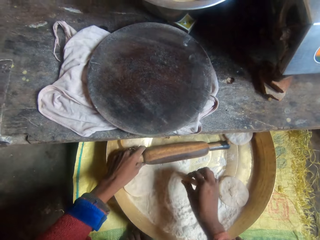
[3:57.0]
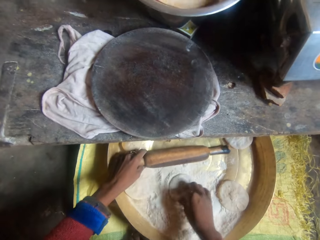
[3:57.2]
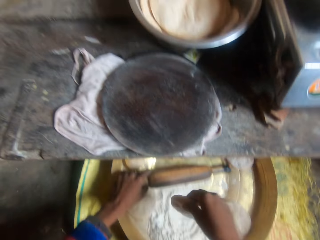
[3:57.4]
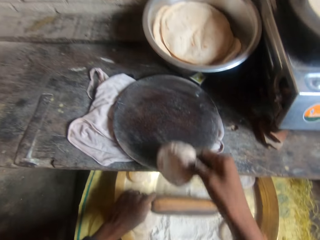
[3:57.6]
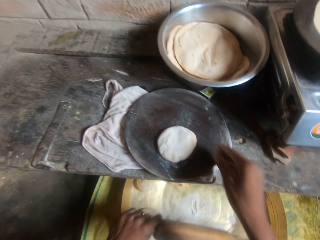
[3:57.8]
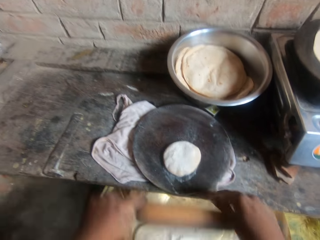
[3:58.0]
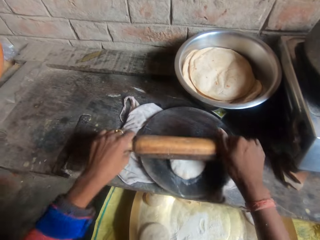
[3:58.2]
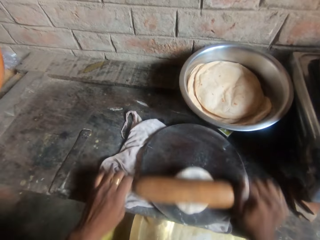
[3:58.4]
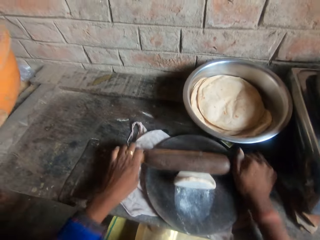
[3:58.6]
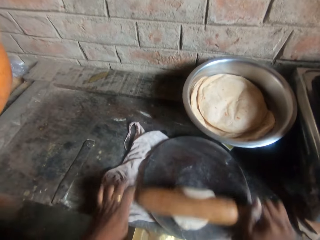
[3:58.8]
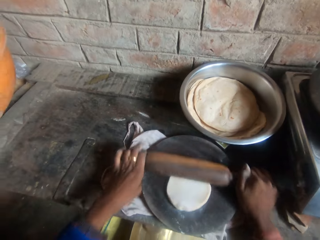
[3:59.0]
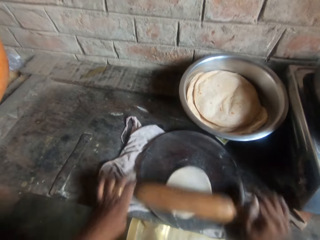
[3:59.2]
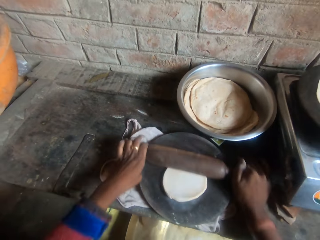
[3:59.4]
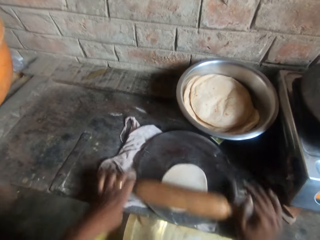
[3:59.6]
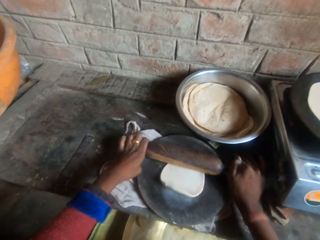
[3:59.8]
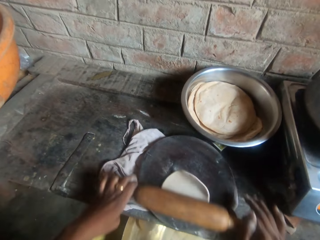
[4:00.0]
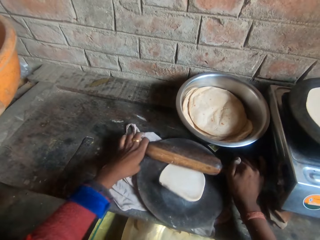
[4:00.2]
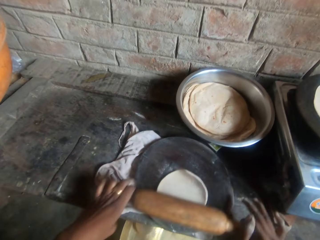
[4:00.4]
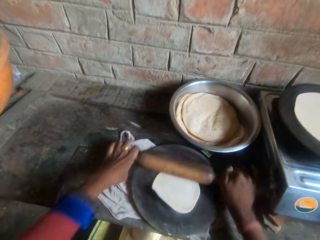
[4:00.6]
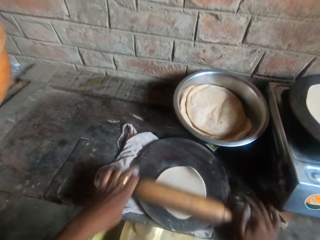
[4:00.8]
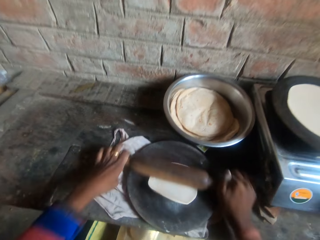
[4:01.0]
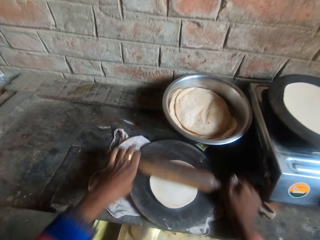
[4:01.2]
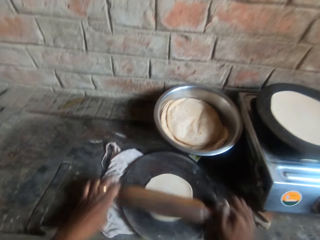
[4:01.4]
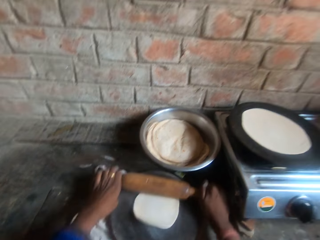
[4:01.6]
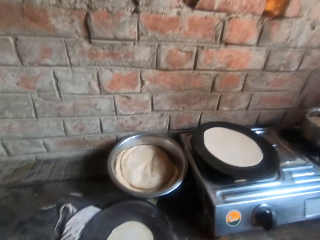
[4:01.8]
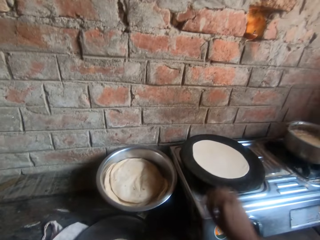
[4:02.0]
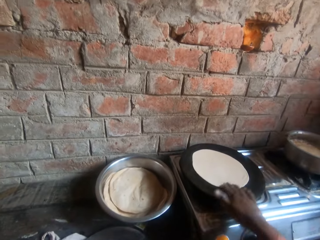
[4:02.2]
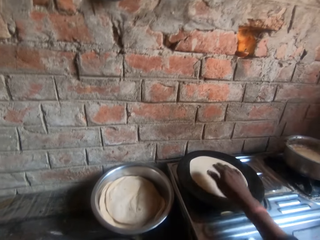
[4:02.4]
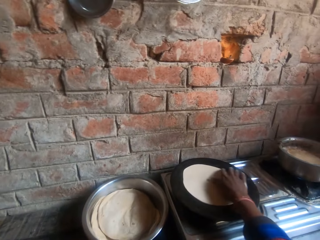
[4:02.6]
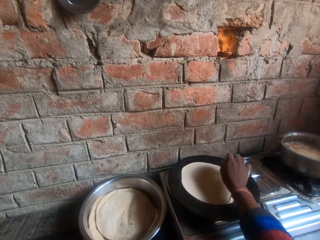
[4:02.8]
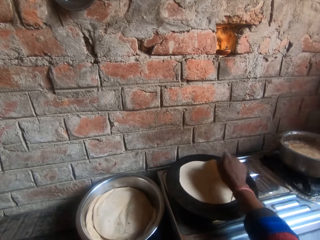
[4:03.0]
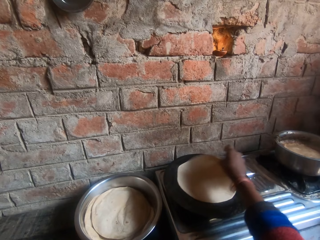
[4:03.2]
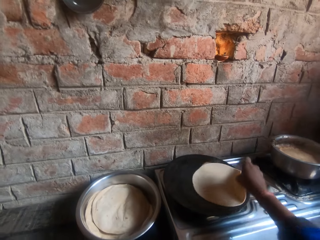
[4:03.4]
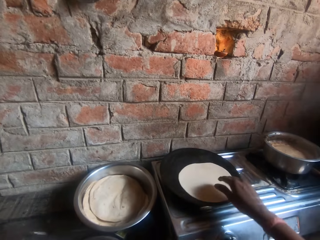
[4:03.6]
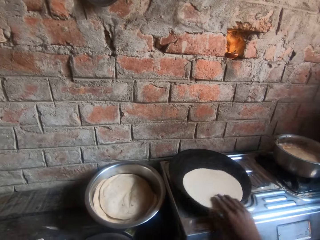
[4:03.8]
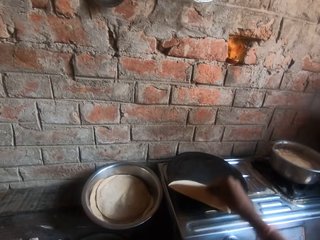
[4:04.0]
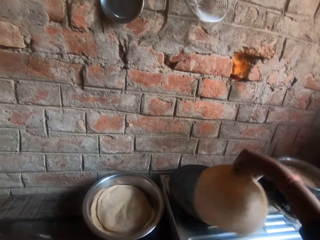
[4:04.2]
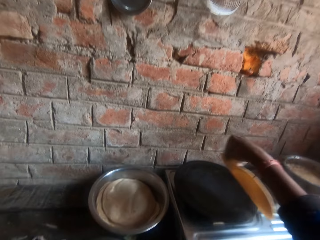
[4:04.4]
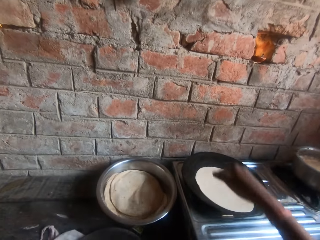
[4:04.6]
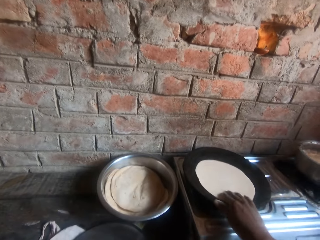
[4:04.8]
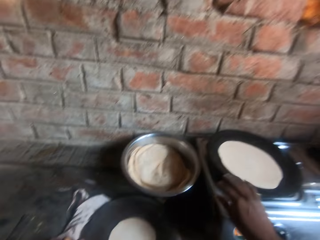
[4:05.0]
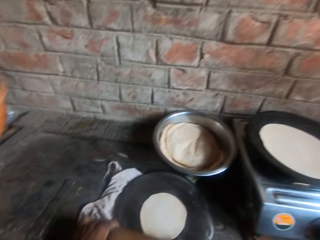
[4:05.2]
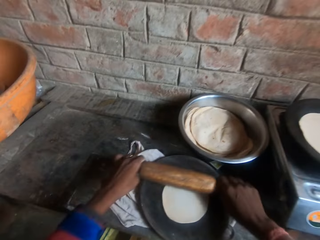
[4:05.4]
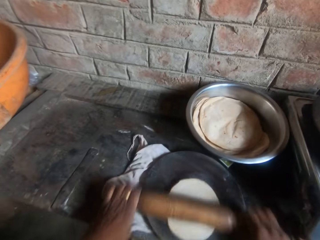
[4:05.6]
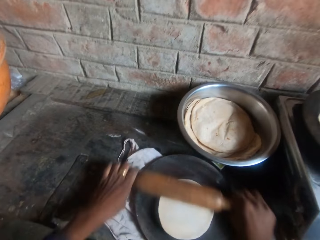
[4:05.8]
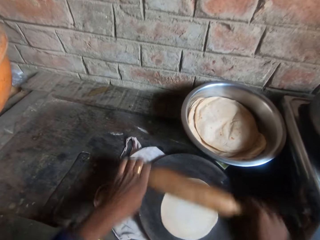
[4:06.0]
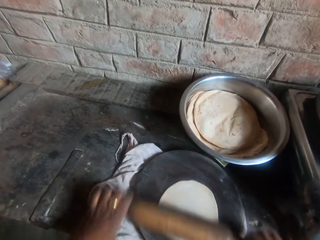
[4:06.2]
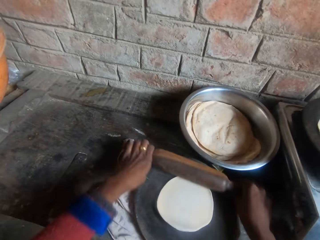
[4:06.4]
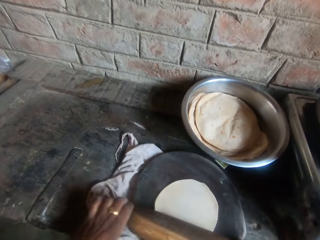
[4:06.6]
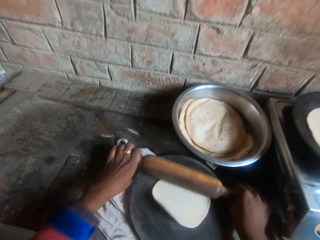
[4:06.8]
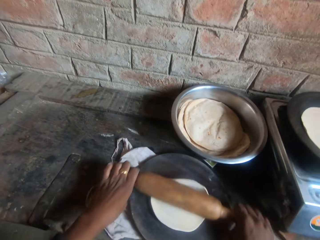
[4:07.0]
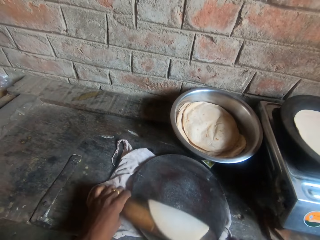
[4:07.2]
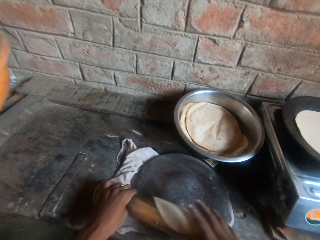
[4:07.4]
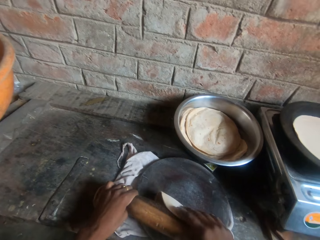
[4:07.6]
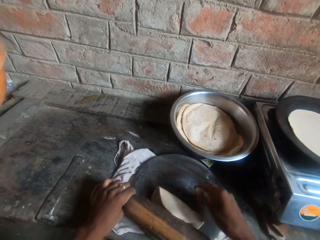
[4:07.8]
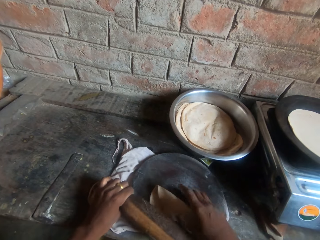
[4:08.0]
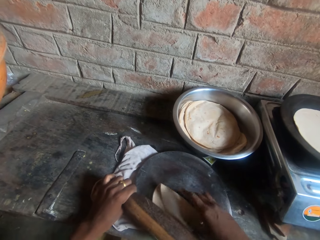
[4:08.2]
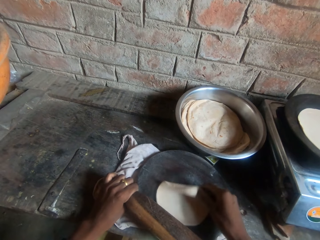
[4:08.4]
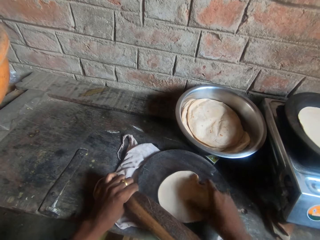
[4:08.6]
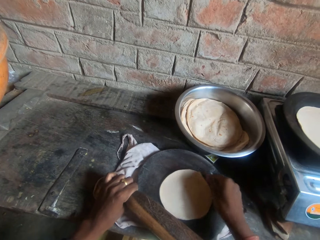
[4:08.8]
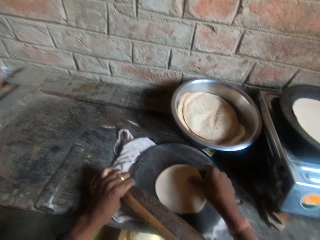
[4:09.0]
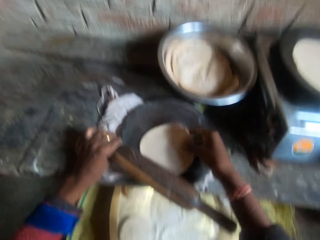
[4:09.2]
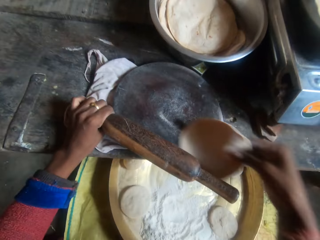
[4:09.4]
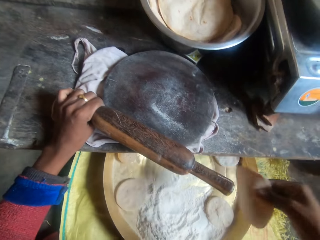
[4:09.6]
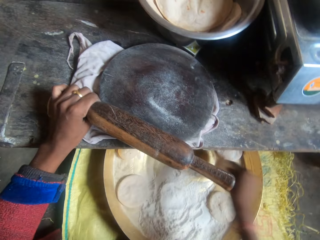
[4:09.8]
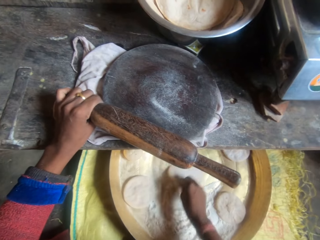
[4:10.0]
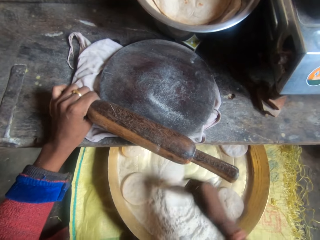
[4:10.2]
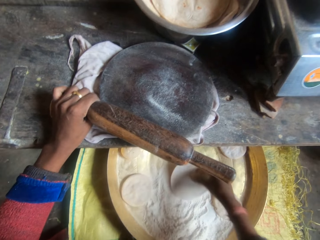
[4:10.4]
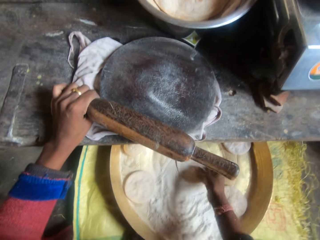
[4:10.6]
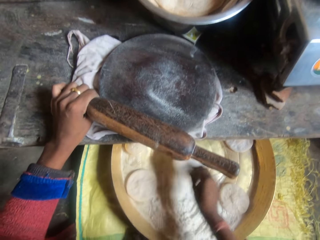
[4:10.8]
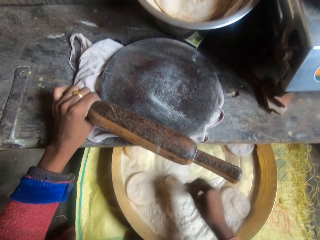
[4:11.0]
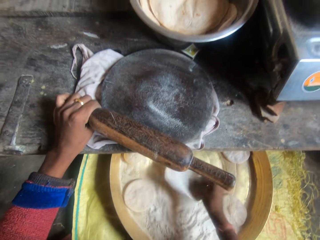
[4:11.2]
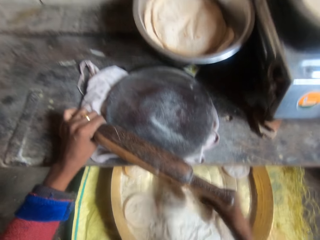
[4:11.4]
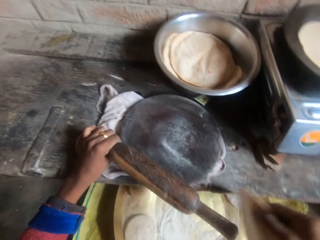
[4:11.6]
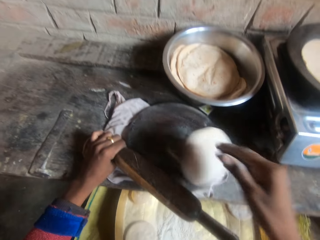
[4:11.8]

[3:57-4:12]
The camera wearer rolls a dough in flour inside the bucket. They move her hand forward, throw the dough on the rolling board, and lift up the rolling pin. They hold the rolling pin with both her hands, move her hands forward, and flatten the dough with the rolling pin. They knead the flour on the board with the rolling pin. They move her hand forward, pull the flatbread towards her, and move her hand forward. They flip the dough on the girdle with his hand. They place her hand on the flatbread and pick up the flatbread. They talk to a woman. They drop the flatbread on the pan and move her hand towards her. They flatten the dough with the rolling pin. They knead the flour on the board with the rolling pin. They talk to the woman. They move her hand forward and hold the dough with her hand. They talk to the woman. They push the dough backwards, lower the dough towards the tray, and roll the dough in flour inside the bucket.

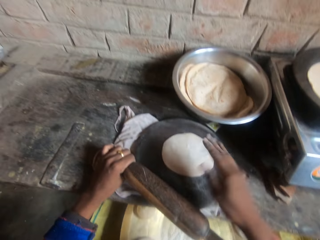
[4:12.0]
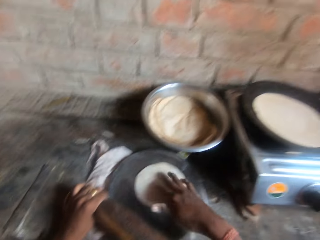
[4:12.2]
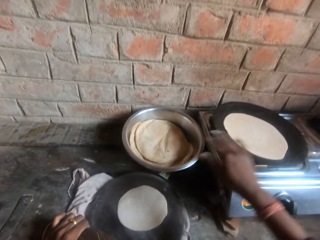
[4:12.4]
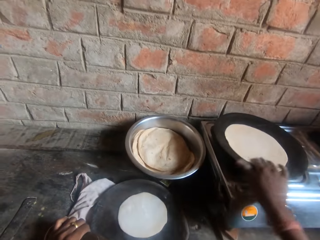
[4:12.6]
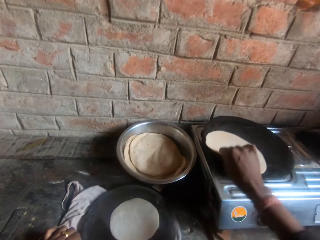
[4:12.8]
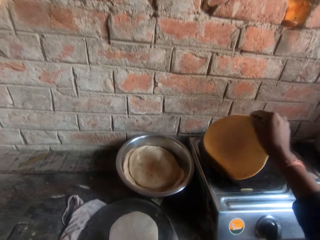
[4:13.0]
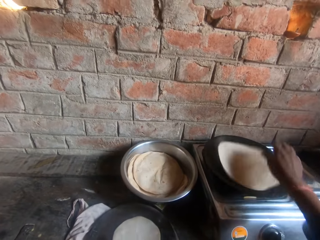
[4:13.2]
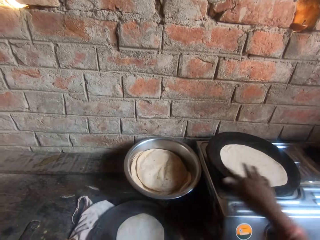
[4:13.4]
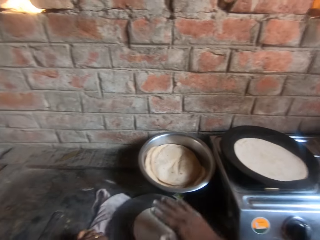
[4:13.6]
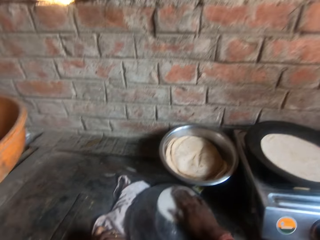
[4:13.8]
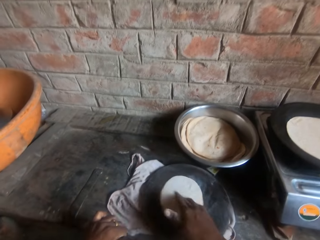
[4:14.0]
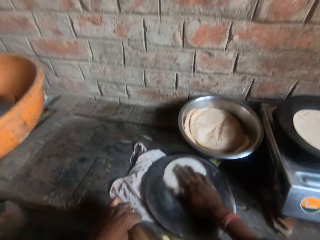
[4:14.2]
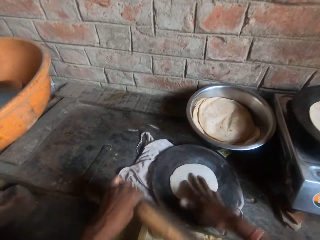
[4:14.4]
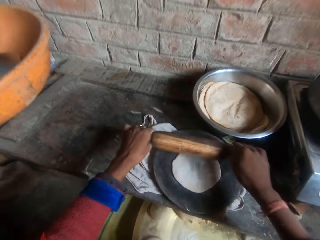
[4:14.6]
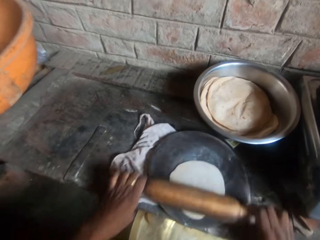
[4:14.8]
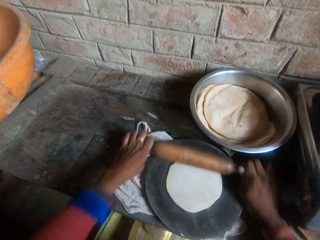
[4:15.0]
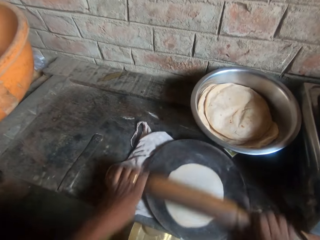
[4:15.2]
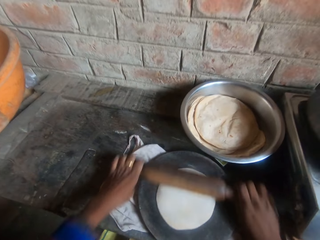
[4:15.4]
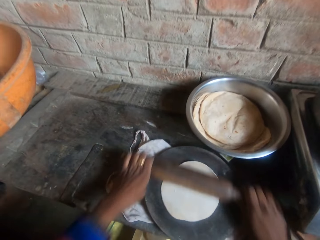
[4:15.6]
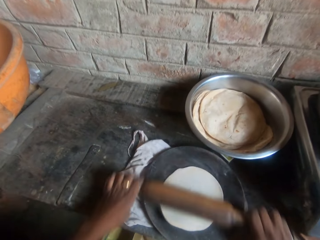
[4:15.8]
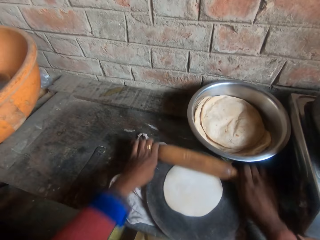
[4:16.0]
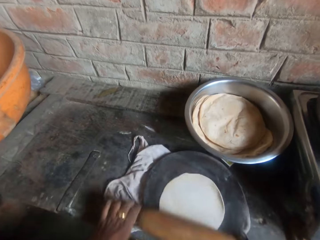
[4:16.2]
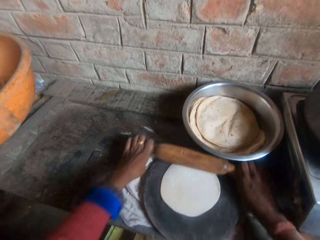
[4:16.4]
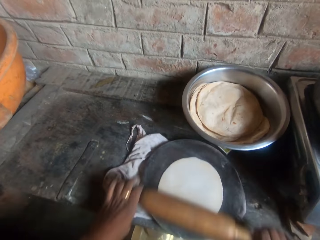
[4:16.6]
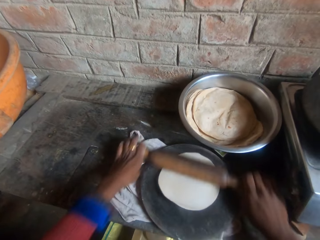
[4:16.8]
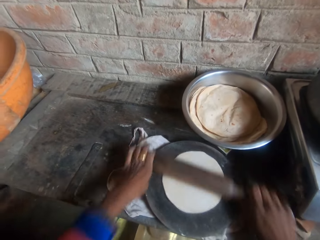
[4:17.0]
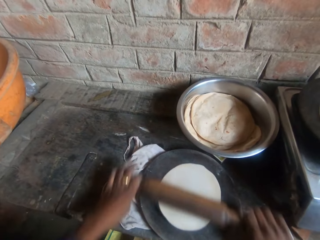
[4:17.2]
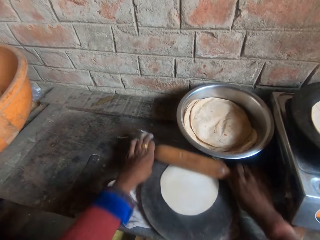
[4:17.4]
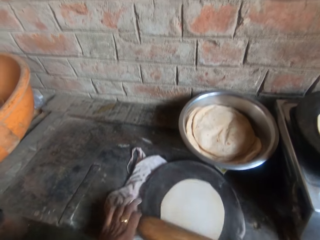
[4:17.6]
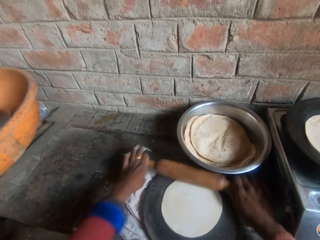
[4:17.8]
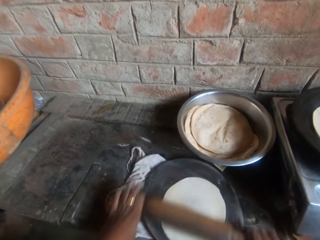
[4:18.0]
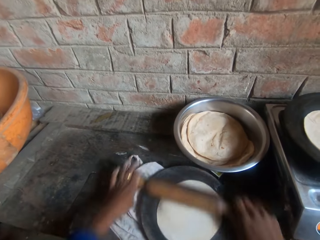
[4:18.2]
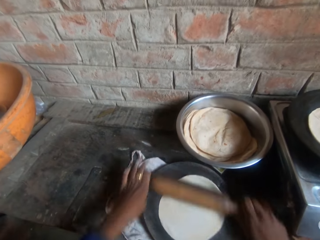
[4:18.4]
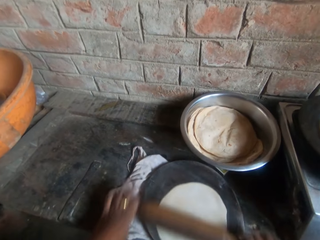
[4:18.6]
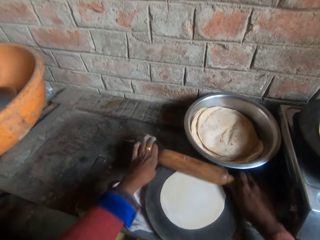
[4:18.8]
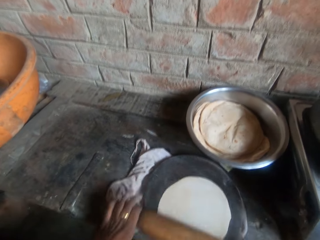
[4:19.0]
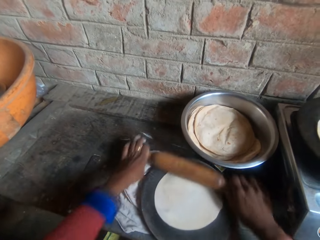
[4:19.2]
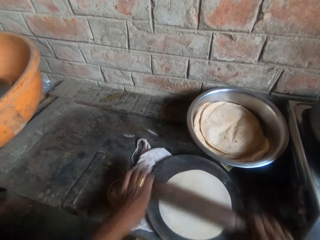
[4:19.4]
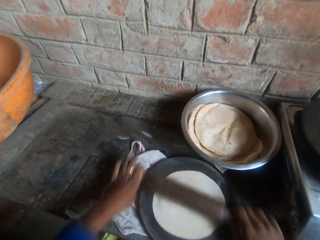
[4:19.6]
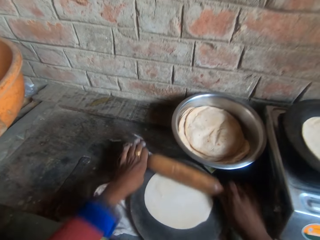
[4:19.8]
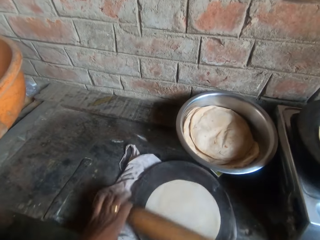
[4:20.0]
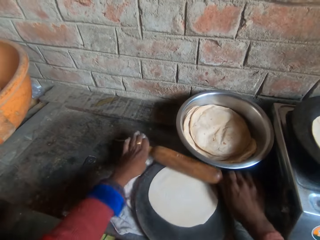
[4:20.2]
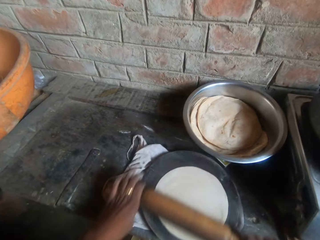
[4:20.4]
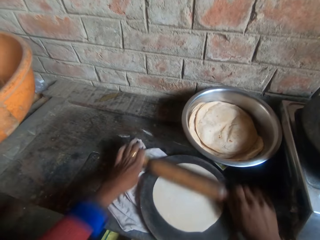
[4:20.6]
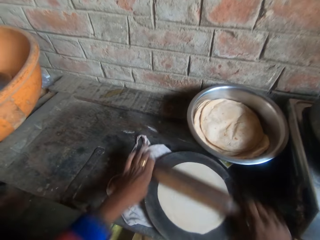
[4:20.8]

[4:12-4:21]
The camera wearer moves her hand forward and throws the dough on the rolling board. They move her hand forward, move the flatbread towards her, and lift up the flatbread. They flip the dough on the girdle with his hand. They drop the flatbread on the pan, move her hand towards her, and move the dough around on the rolling board. They hold the rolling pin with both her hands and flatten the dough with the rolling pin. They knead the flour on the board with the rolling pin.
